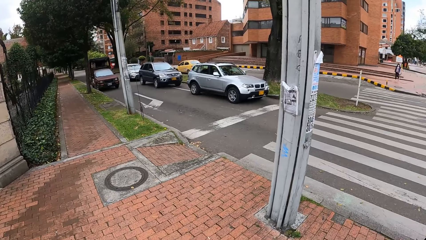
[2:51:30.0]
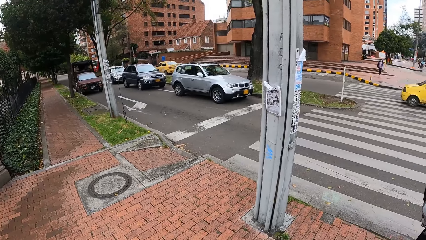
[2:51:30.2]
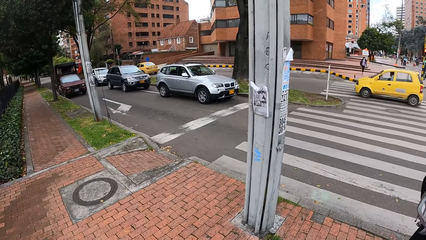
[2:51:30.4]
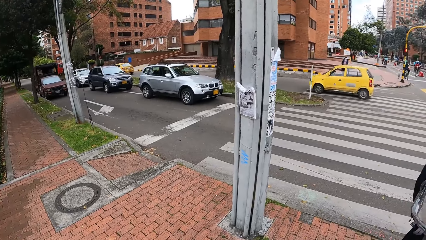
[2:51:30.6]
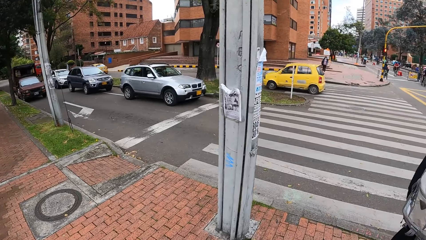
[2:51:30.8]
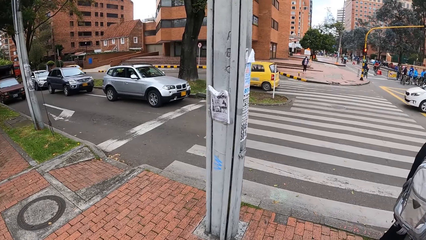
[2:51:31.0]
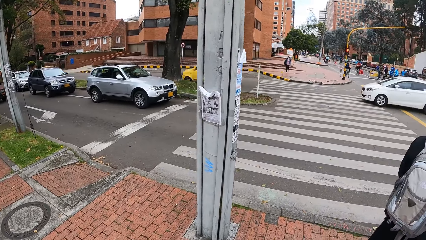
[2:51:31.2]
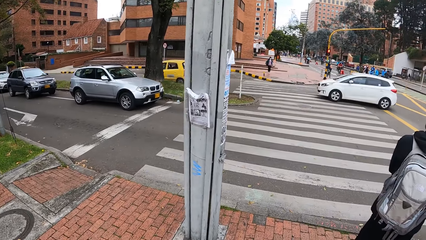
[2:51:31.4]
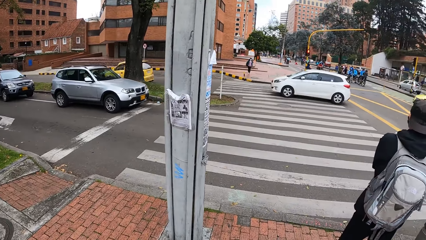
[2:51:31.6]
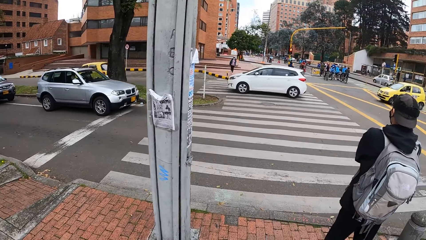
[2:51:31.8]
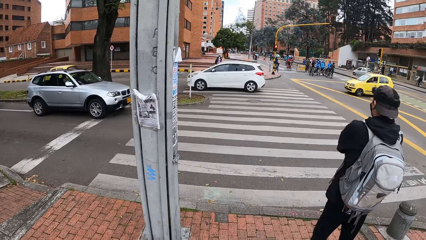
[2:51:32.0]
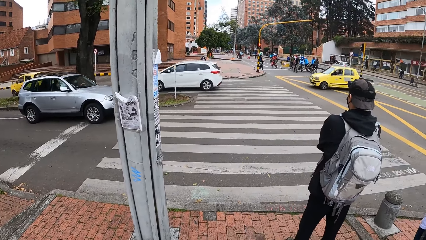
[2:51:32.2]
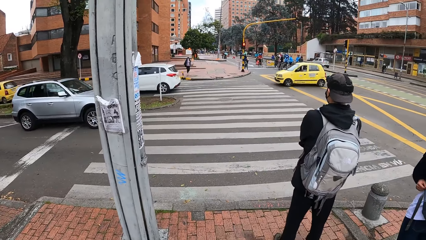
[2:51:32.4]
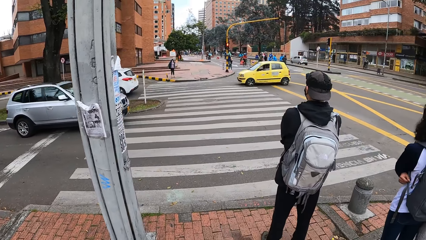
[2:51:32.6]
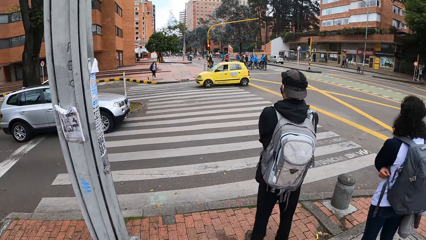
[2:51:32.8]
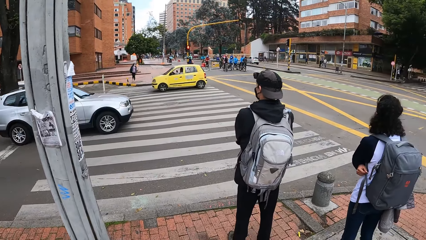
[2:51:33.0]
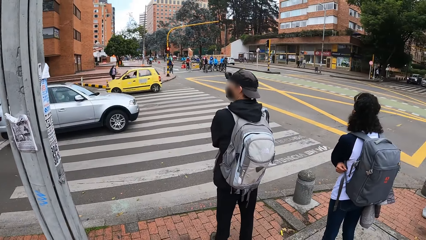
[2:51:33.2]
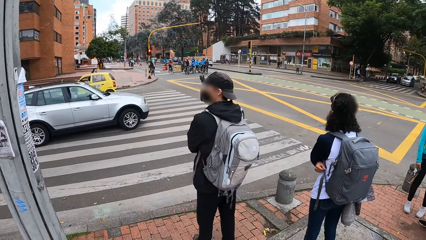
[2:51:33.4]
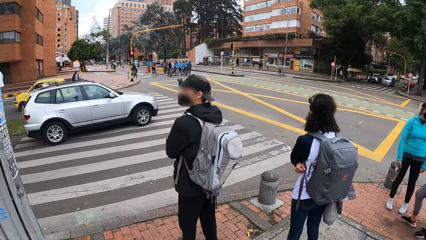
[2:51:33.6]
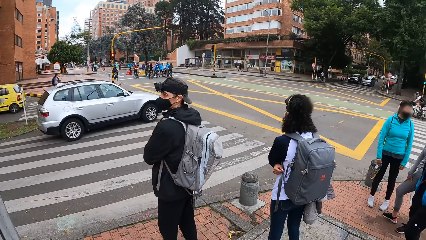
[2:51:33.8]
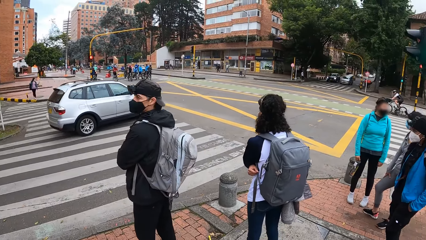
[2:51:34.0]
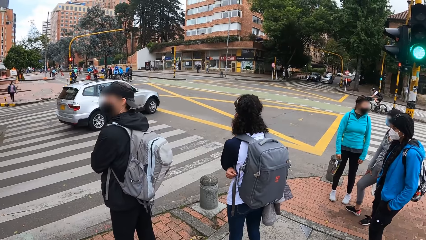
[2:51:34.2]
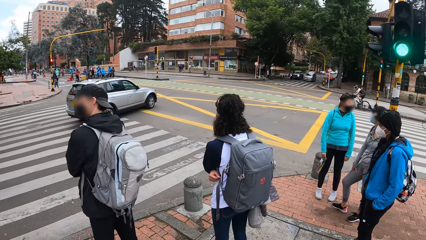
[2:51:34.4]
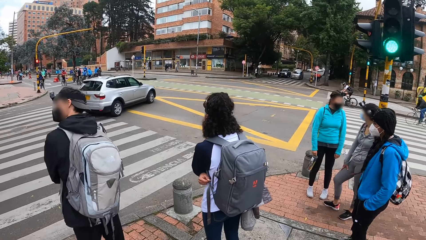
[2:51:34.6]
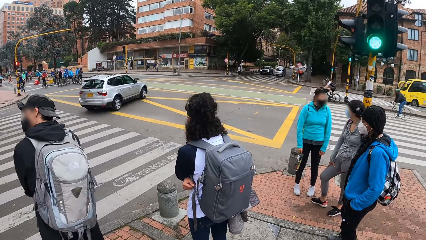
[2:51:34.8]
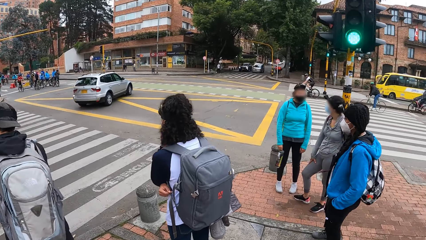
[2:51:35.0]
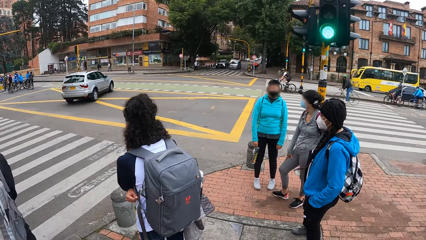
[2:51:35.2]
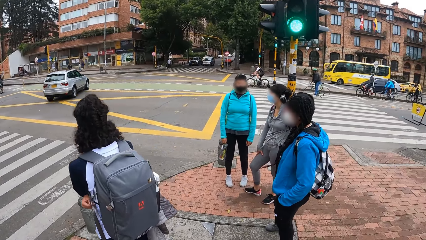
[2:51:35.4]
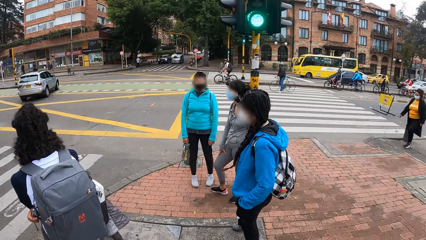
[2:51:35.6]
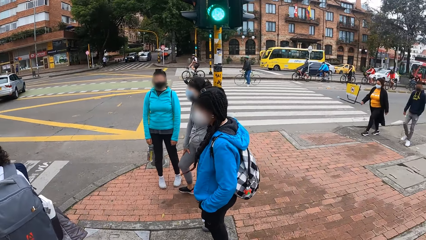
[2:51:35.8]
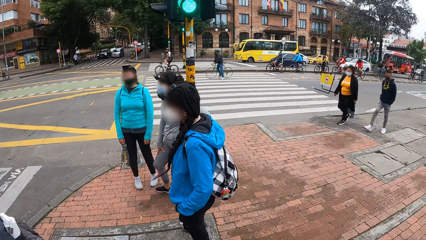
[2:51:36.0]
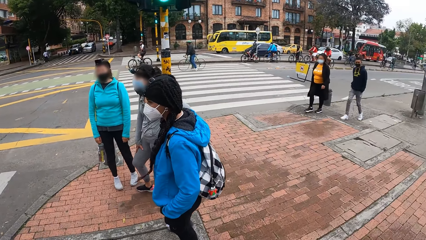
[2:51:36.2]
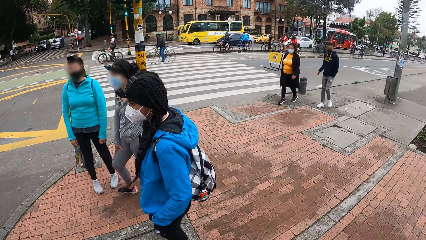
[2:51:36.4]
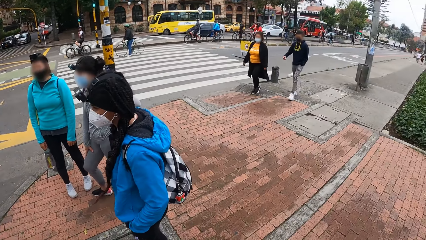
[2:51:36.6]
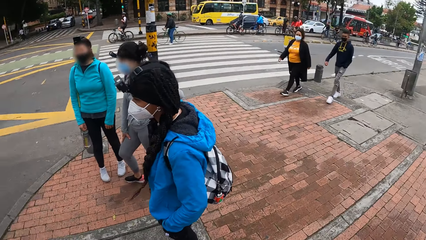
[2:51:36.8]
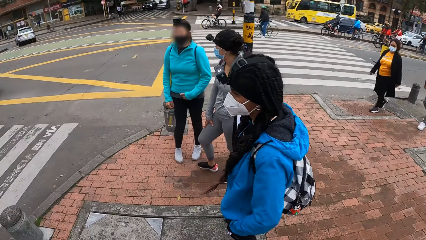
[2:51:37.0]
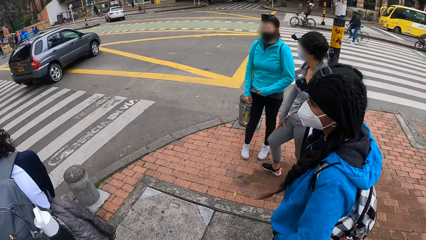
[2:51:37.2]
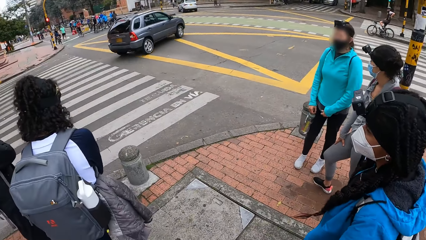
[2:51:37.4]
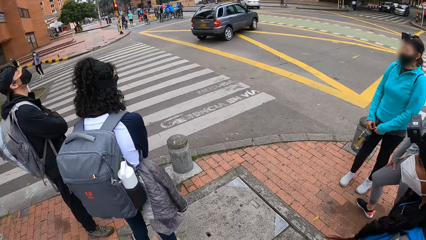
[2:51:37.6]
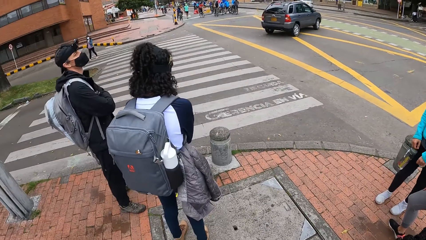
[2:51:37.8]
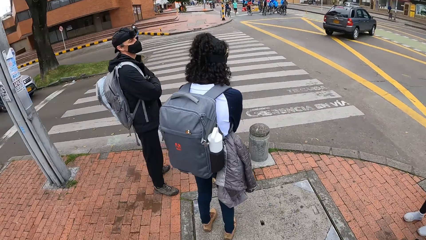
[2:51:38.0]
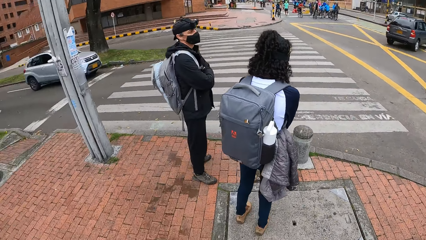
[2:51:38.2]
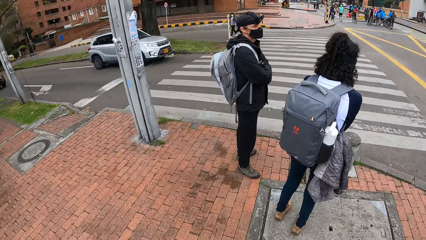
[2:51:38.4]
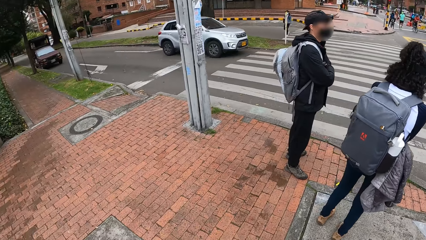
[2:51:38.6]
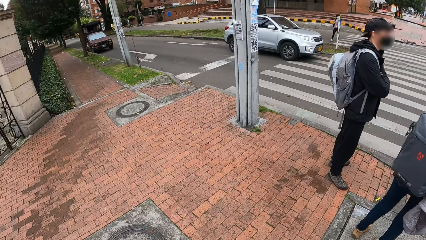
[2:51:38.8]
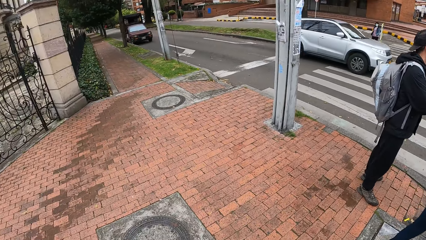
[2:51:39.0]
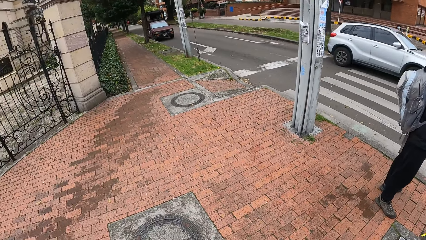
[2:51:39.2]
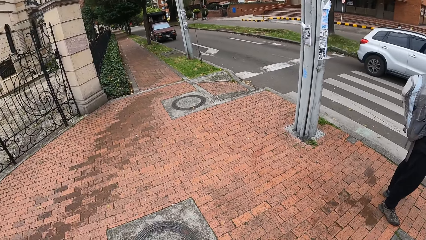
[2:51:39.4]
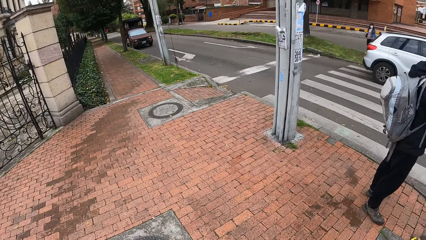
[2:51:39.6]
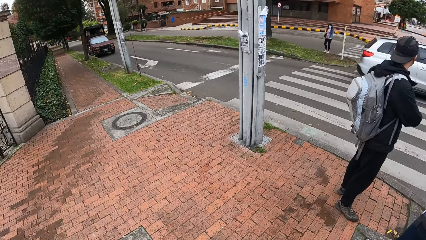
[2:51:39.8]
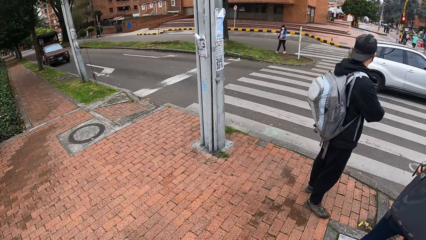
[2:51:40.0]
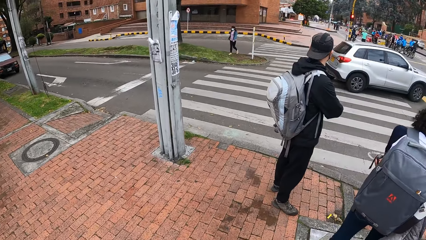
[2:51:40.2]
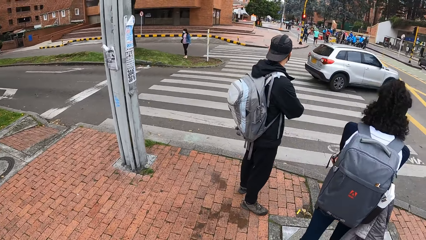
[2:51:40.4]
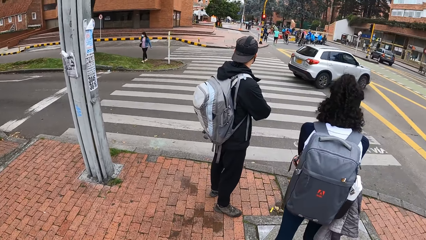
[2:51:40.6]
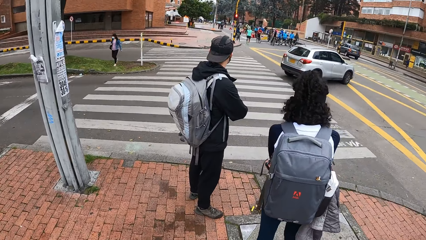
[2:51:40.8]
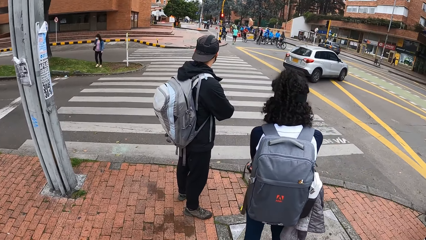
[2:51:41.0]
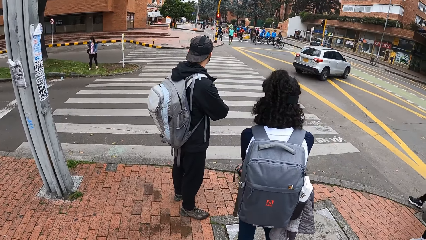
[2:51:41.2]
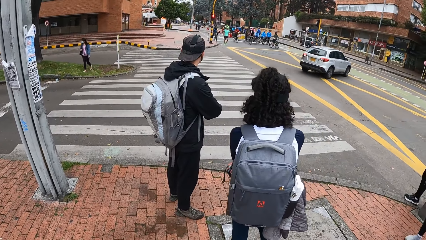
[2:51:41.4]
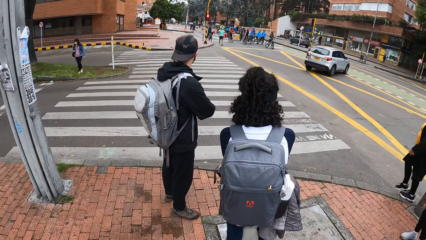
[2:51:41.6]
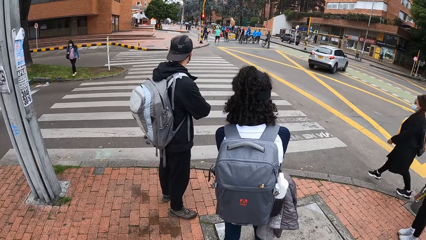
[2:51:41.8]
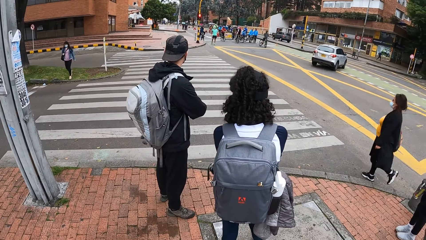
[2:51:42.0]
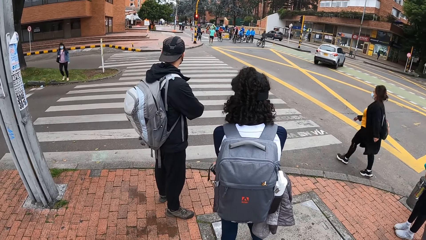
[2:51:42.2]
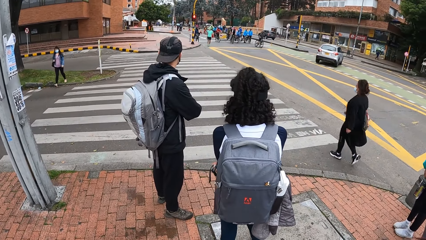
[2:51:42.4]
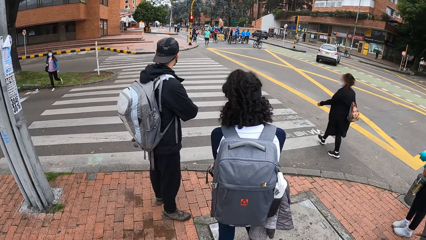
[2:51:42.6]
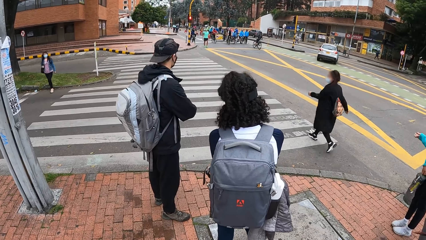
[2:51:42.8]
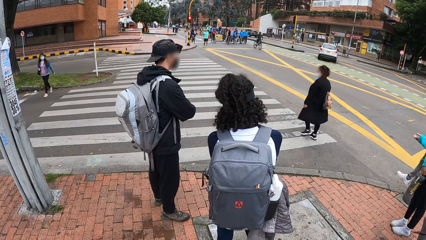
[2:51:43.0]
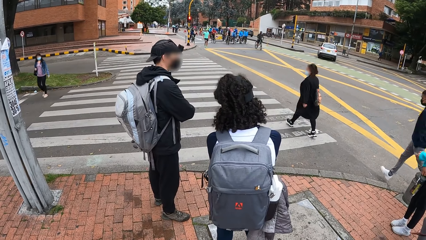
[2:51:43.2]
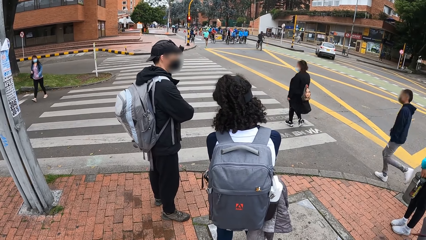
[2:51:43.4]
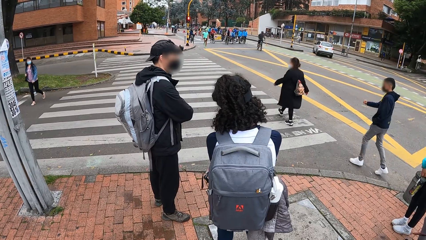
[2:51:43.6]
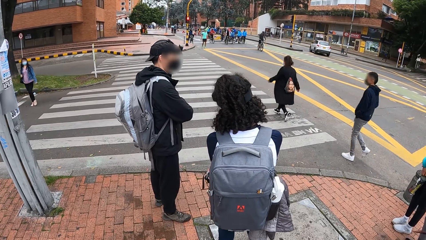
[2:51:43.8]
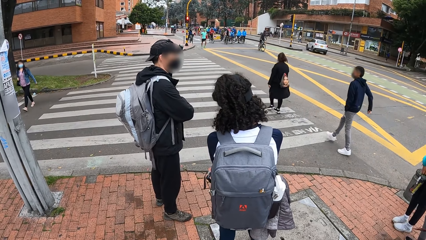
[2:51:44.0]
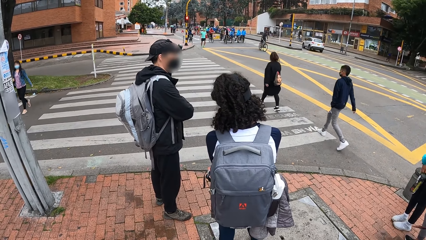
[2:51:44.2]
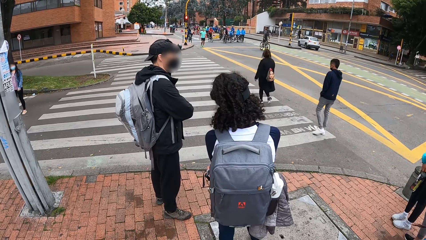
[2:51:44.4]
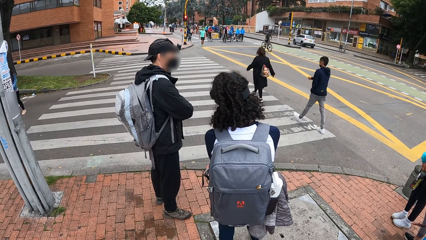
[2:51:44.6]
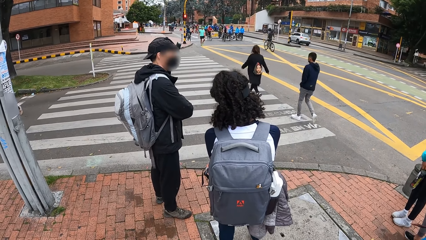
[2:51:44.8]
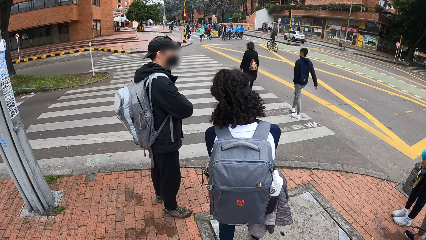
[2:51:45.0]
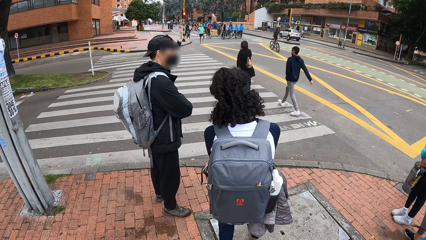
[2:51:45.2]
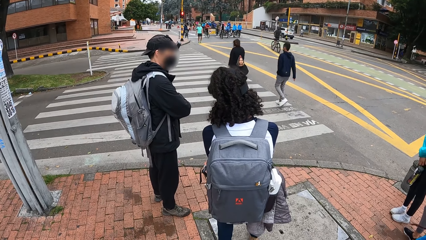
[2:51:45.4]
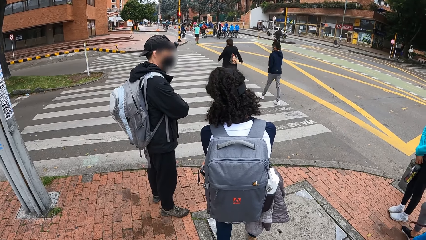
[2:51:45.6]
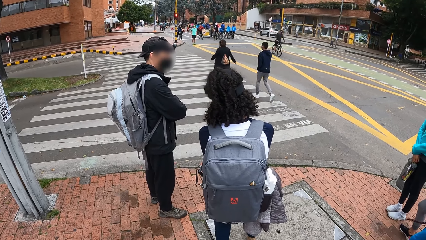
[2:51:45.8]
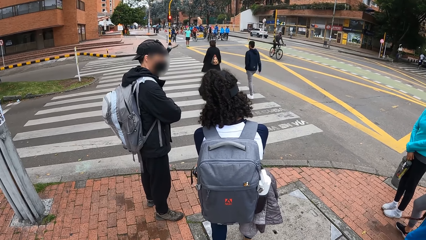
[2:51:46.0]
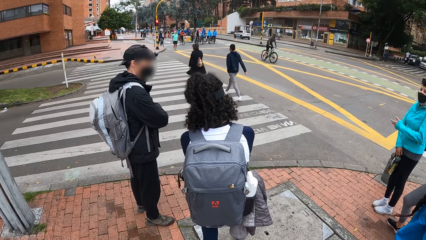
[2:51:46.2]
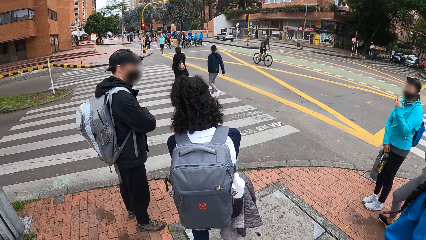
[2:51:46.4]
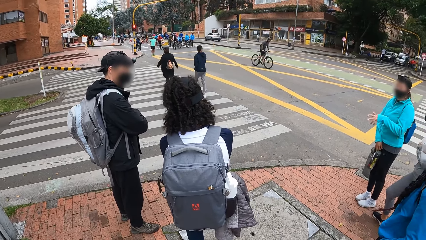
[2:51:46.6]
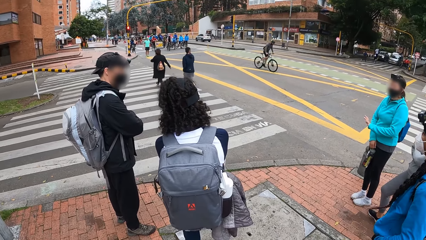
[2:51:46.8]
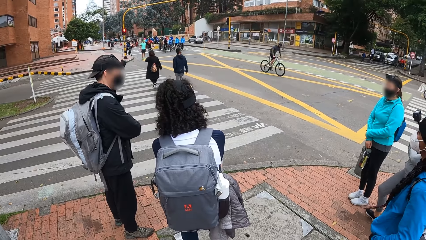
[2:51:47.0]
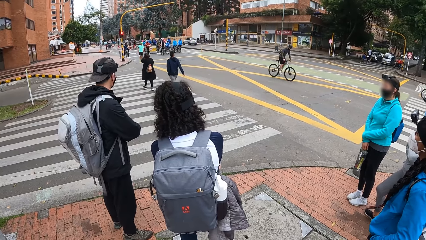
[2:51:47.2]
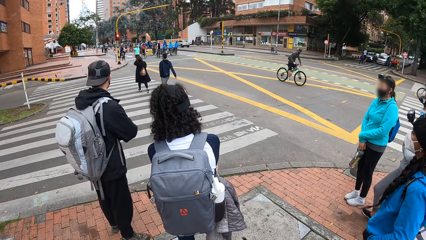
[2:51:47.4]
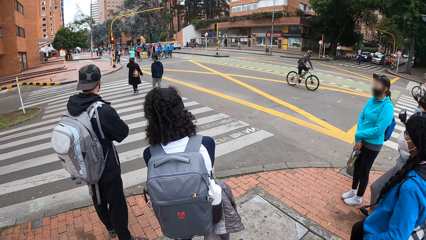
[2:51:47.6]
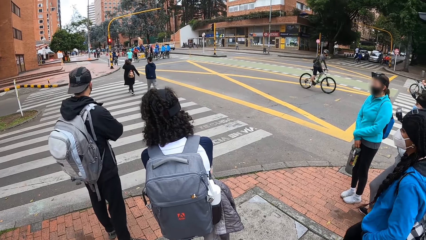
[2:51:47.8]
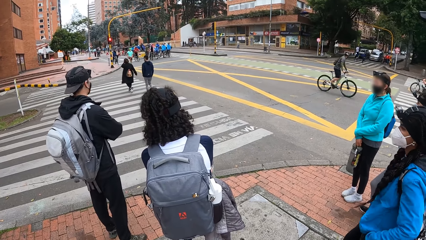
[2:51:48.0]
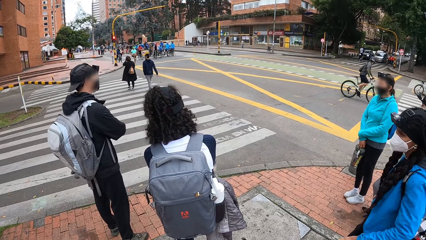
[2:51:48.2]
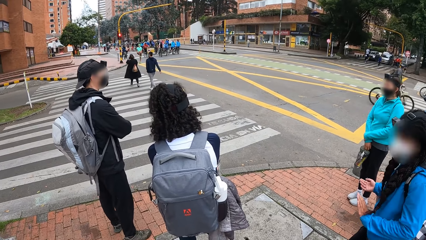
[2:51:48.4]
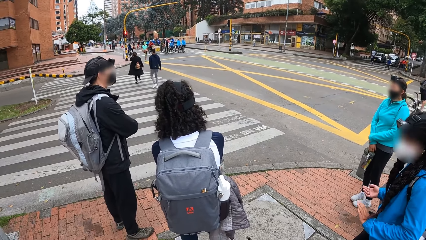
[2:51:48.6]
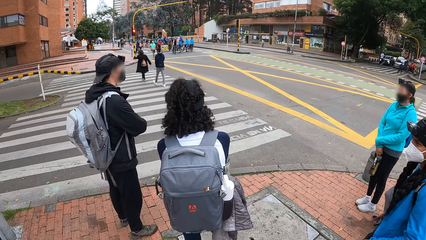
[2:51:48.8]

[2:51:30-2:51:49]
The camera wearer looks around the road. A lady gestures out with her hand.
